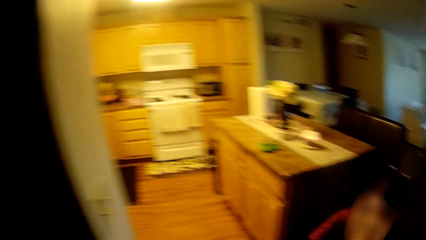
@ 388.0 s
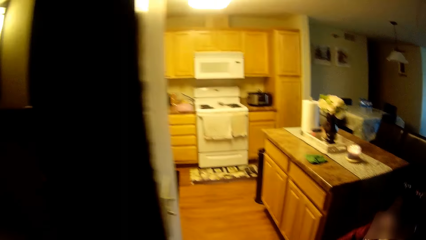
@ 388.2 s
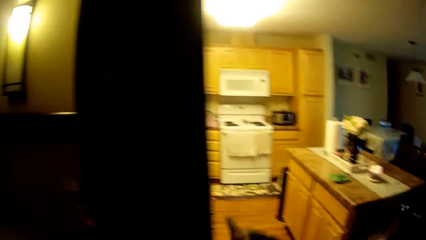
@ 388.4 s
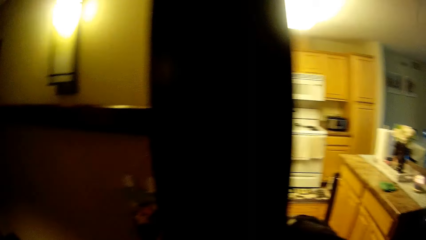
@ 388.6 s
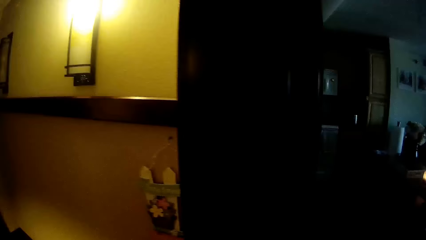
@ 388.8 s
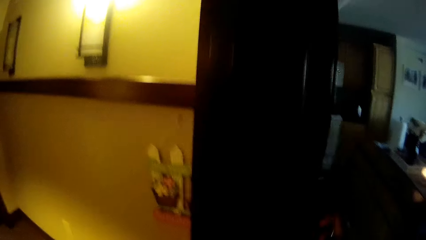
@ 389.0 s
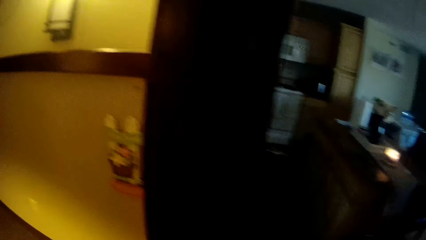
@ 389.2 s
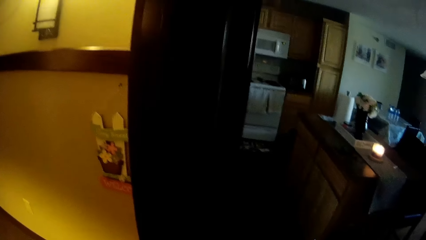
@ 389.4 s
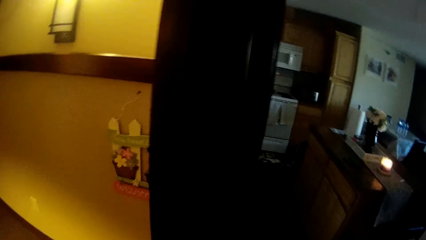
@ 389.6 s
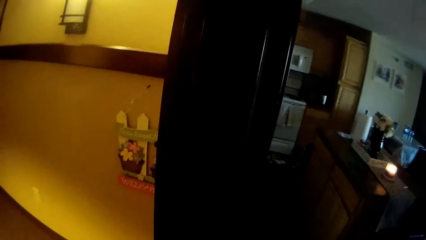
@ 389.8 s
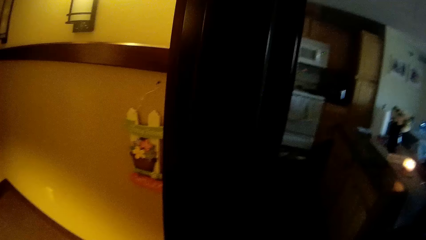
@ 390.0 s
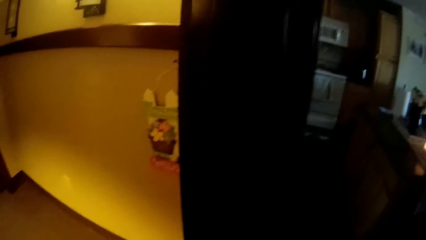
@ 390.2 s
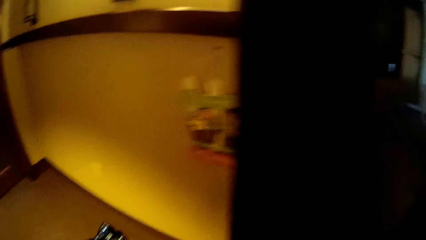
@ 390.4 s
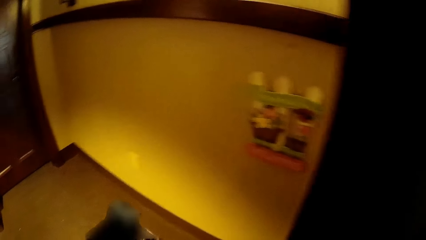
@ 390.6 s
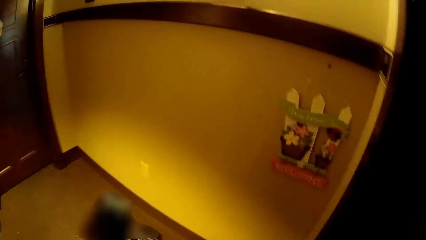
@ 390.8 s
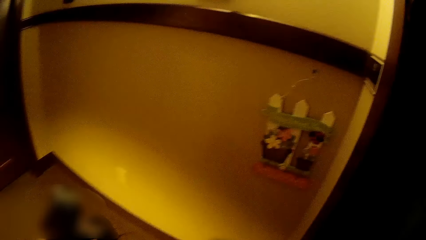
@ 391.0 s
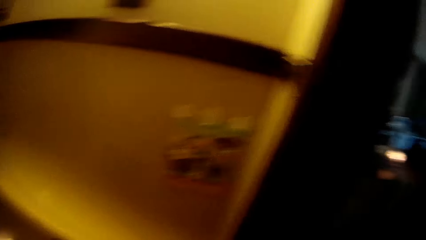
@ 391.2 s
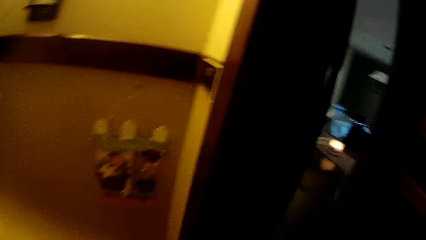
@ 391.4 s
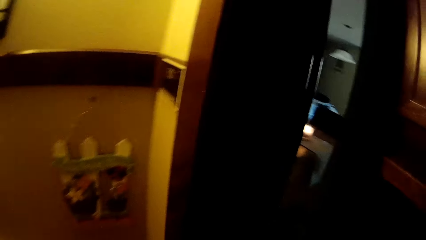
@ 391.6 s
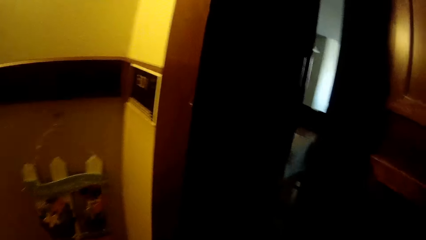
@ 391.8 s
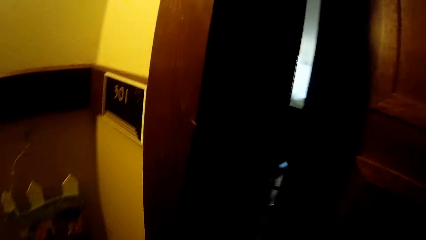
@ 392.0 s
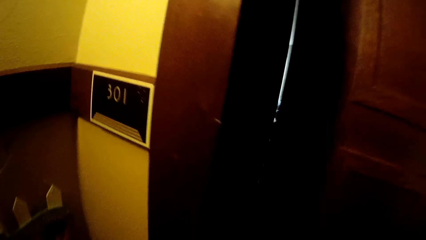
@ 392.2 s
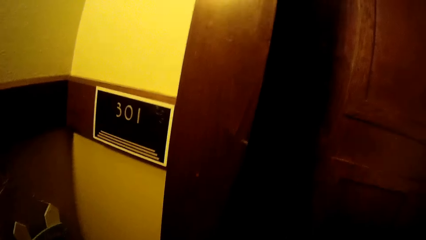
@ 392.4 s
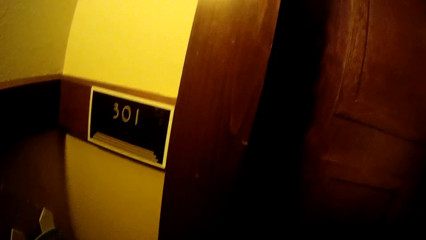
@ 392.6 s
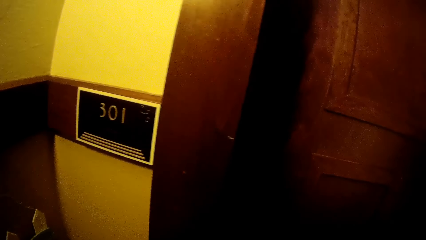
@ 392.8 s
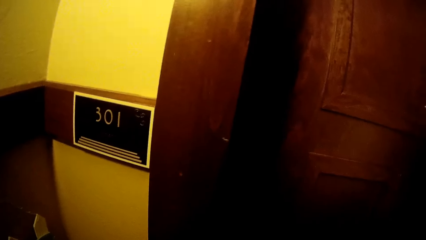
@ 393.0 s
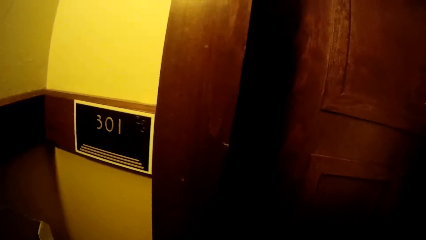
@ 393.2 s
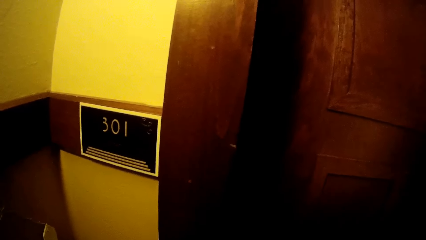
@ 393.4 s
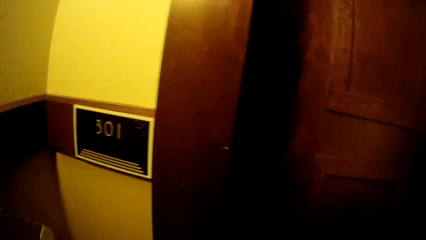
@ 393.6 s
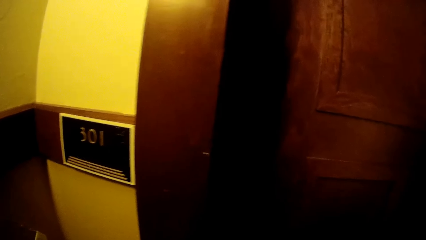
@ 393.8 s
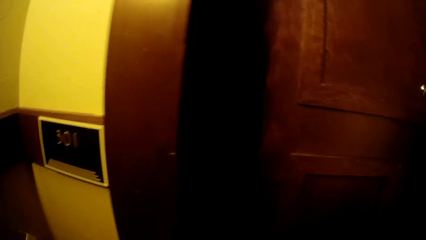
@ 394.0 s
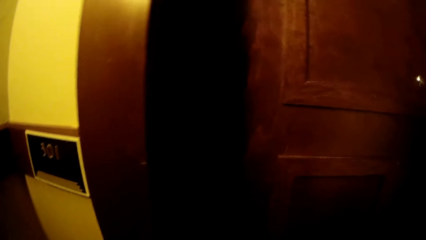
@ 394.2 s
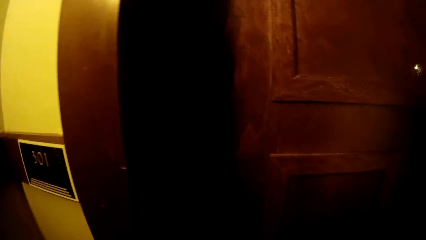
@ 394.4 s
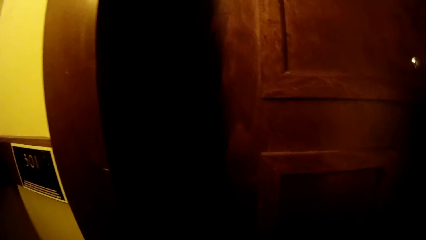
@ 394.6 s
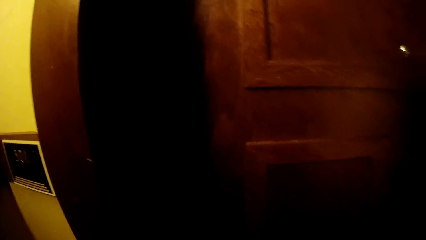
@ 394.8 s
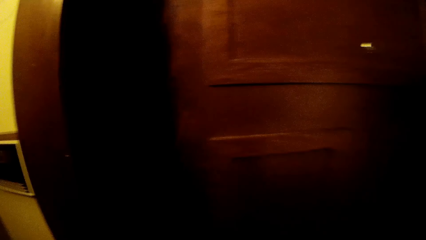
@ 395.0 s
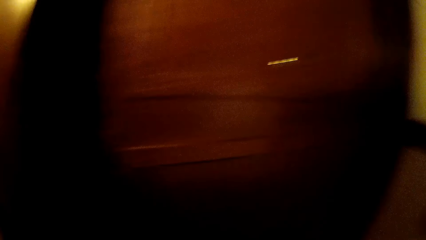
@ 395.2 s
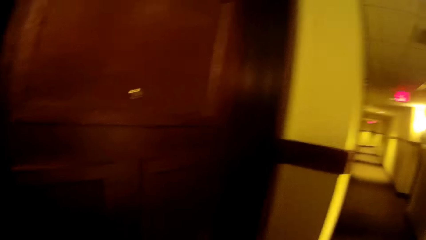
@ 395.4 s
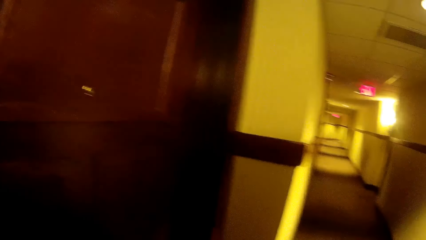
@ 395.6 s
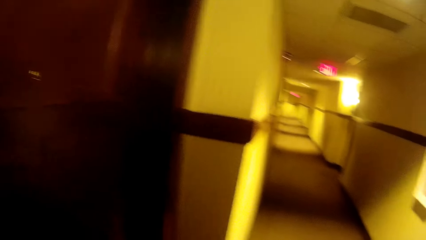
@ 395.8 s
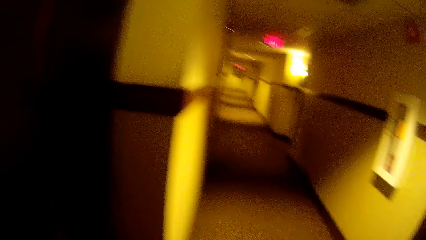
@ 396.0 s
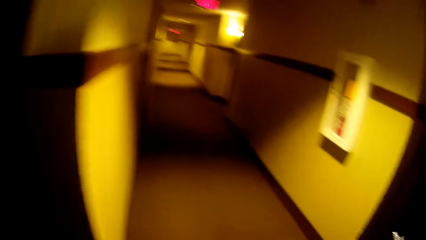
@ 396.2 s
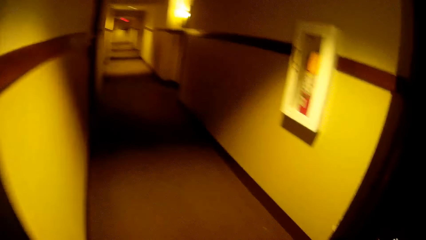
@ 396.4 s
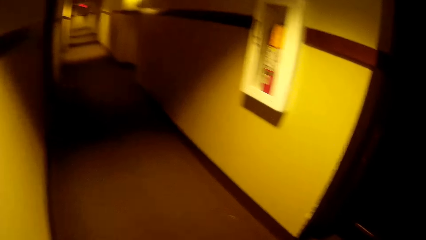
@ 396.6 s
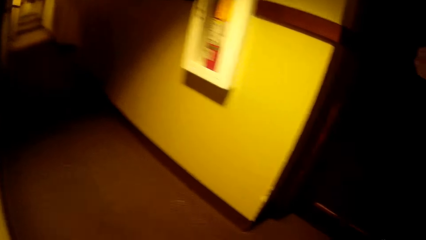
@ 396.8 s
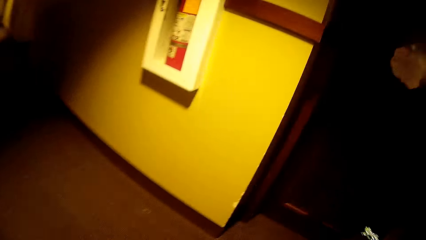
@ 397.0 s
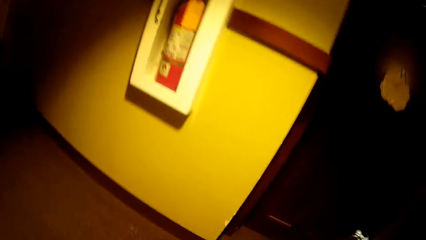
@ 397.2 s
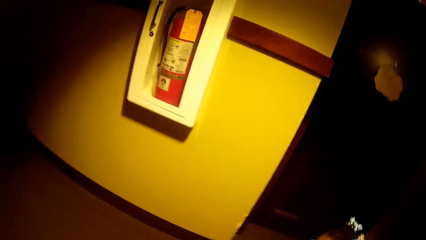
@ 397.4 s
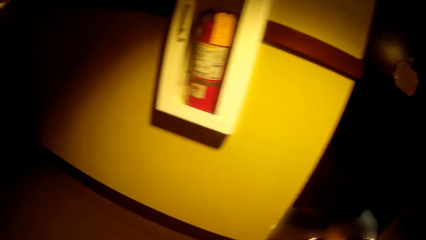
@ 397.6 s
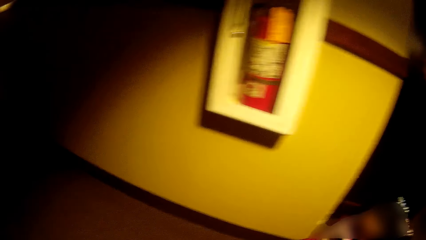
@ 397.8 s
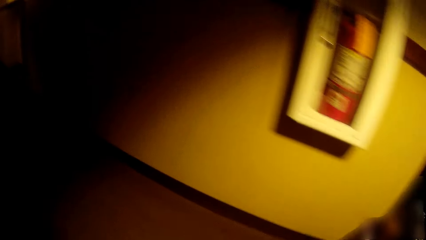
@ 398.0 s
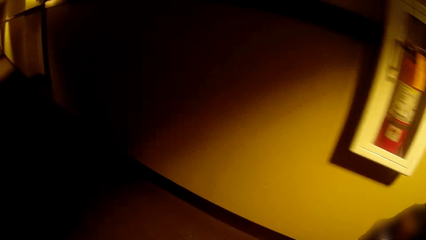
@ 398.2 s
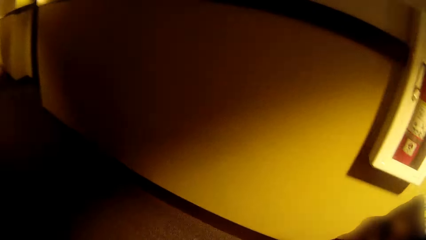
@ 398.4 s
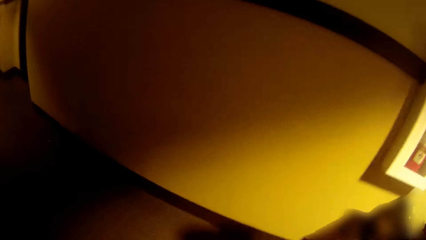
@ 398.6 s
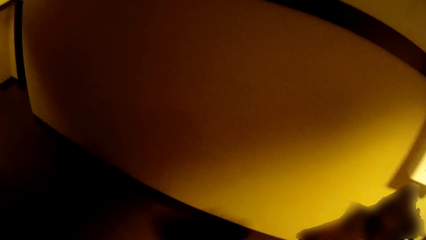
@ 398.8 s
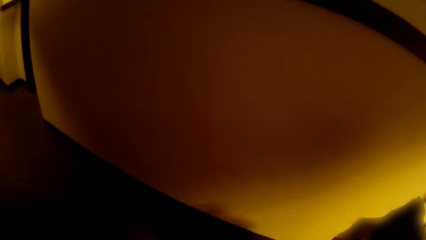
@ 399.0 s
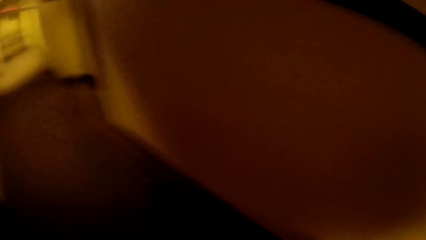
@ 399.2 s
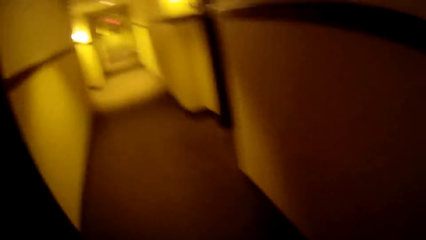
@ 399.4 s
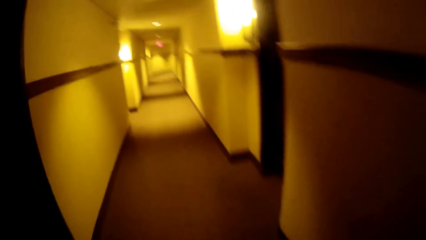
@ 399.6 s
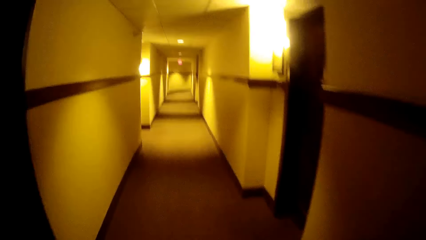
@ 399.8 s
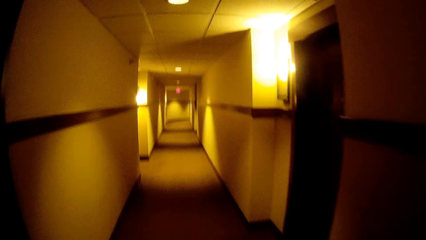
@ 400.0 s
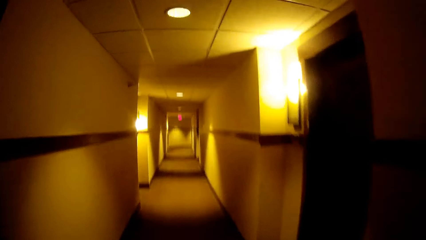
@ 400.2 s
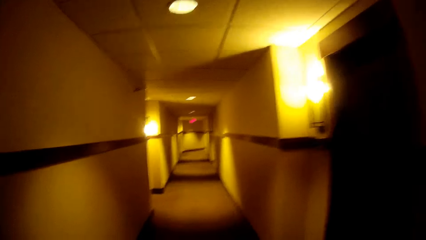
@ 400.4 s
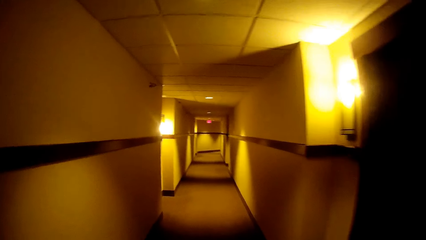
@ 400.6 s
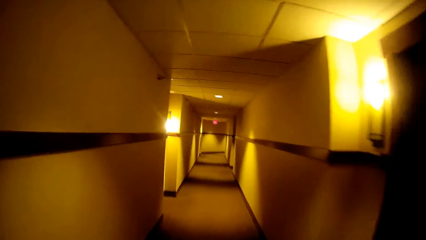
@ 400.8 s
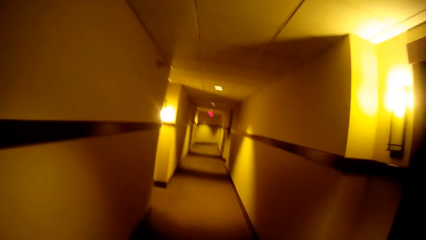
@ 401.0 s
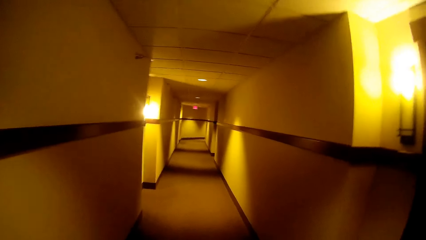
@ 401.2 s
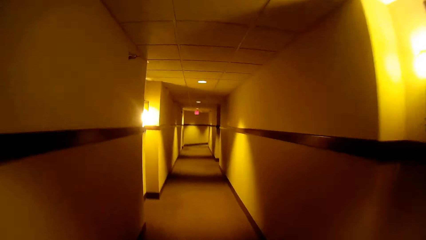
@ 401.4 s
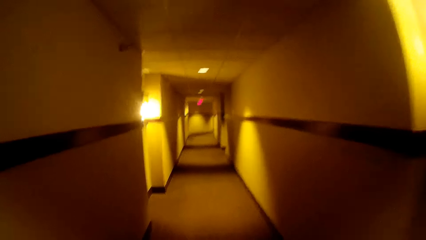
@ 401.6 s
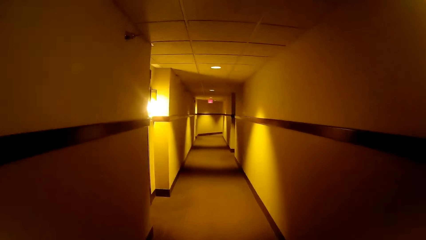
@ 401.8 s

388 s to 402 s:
The camera wearer closes a door with her right hand. She walks with the girl along a walkway towards an elevator whilst talking.
